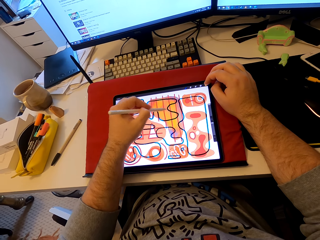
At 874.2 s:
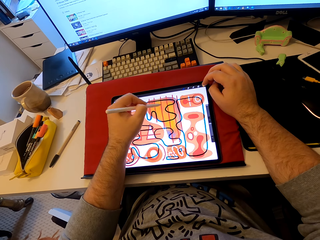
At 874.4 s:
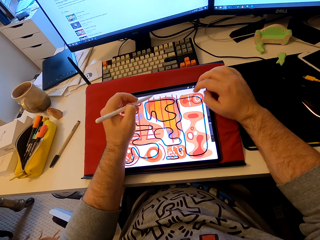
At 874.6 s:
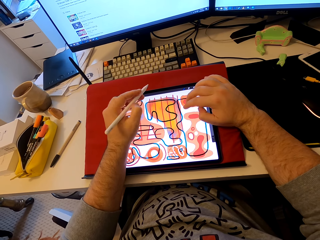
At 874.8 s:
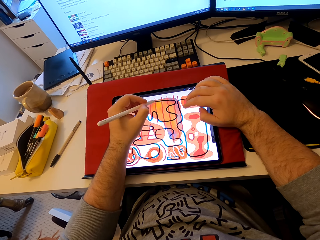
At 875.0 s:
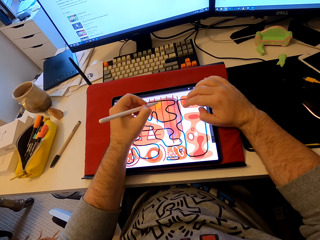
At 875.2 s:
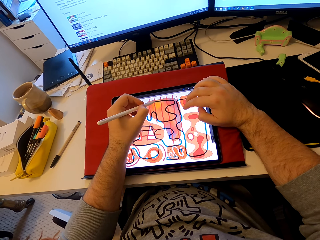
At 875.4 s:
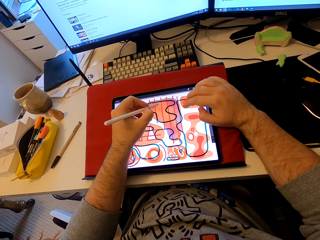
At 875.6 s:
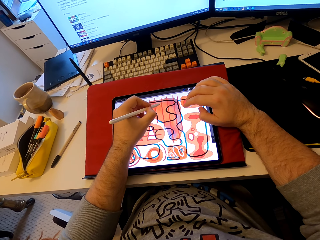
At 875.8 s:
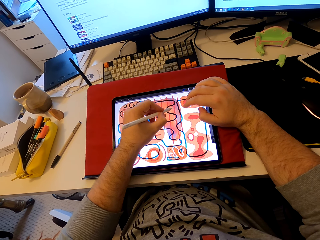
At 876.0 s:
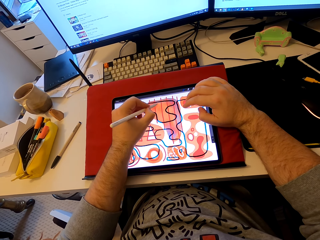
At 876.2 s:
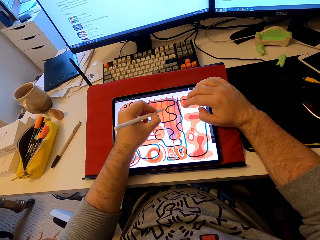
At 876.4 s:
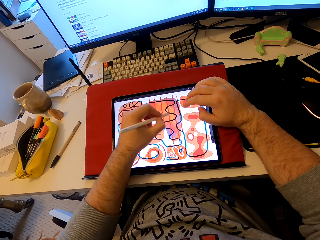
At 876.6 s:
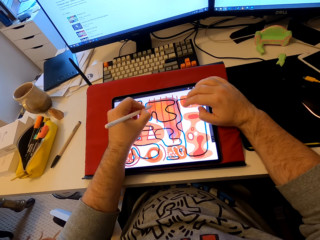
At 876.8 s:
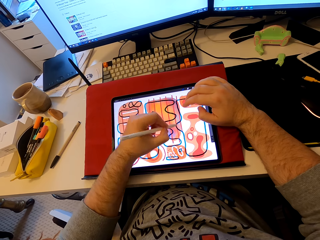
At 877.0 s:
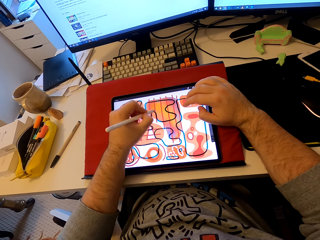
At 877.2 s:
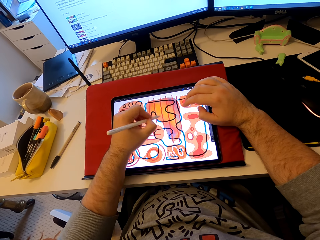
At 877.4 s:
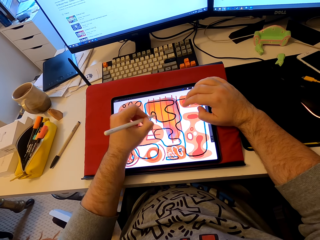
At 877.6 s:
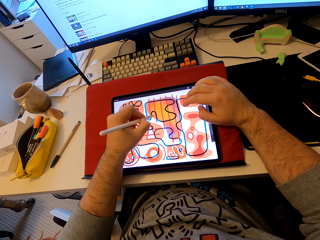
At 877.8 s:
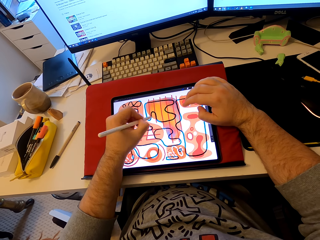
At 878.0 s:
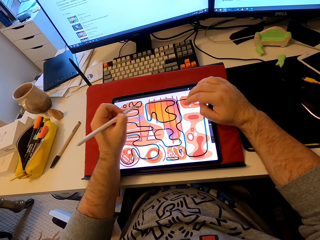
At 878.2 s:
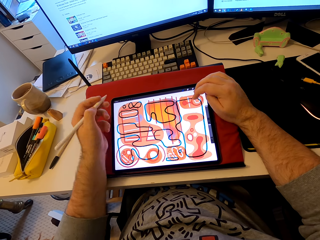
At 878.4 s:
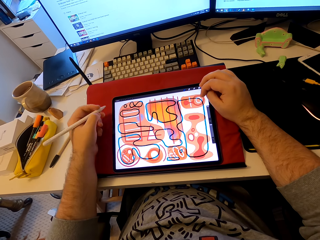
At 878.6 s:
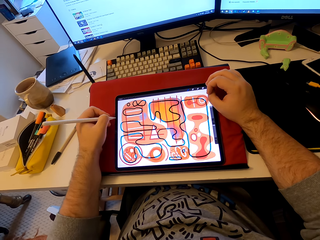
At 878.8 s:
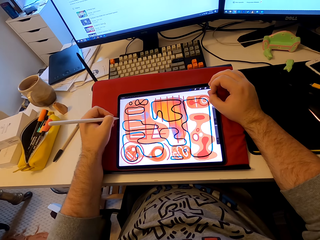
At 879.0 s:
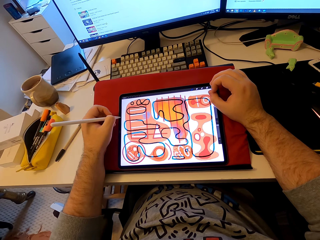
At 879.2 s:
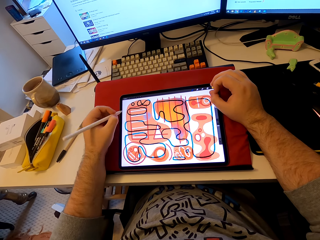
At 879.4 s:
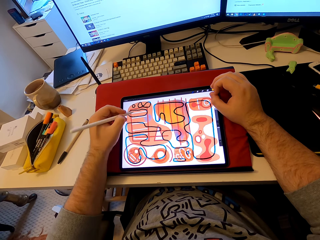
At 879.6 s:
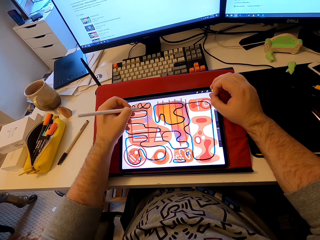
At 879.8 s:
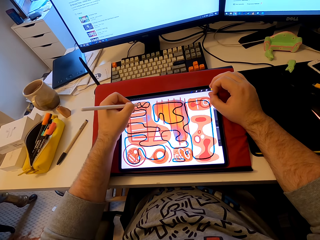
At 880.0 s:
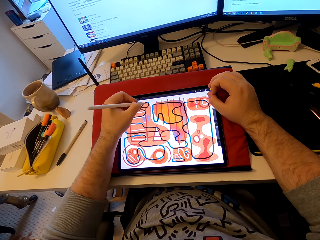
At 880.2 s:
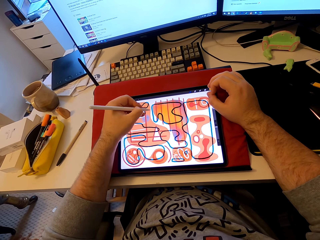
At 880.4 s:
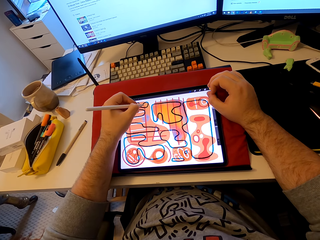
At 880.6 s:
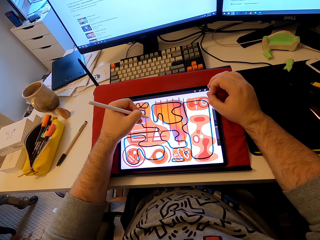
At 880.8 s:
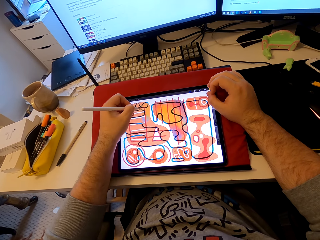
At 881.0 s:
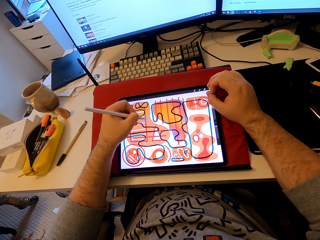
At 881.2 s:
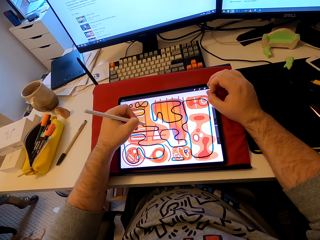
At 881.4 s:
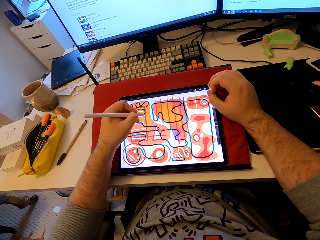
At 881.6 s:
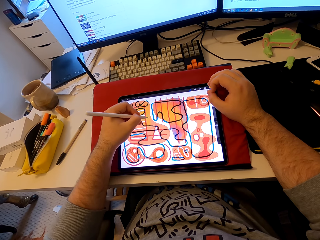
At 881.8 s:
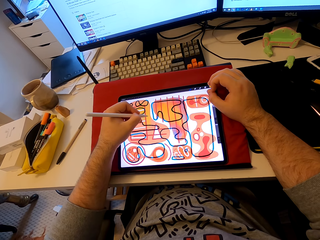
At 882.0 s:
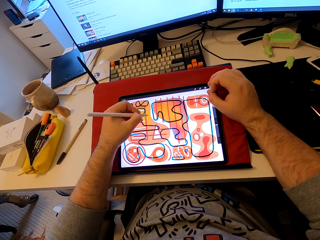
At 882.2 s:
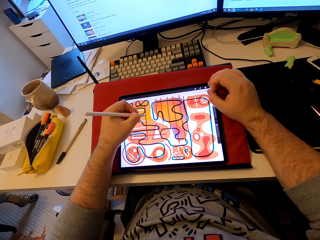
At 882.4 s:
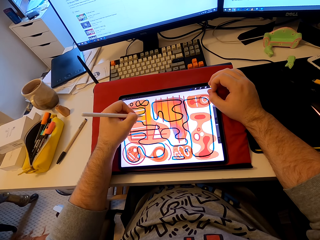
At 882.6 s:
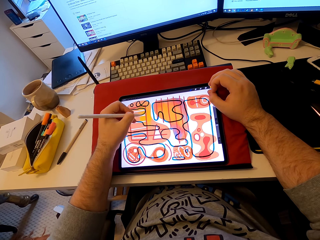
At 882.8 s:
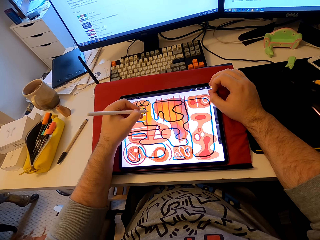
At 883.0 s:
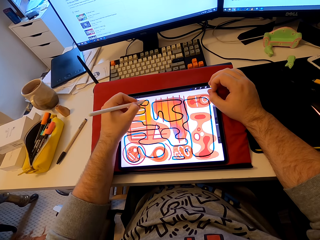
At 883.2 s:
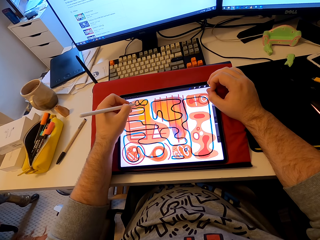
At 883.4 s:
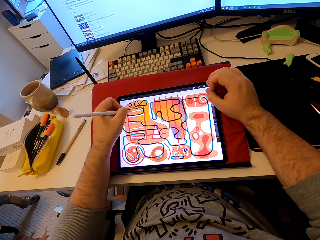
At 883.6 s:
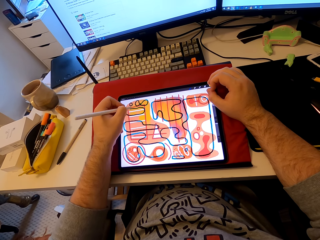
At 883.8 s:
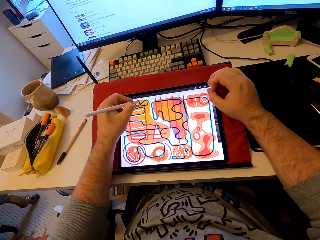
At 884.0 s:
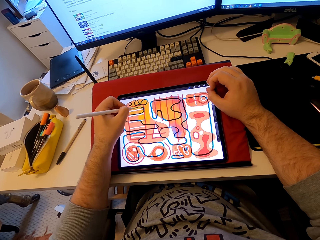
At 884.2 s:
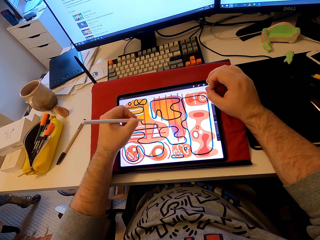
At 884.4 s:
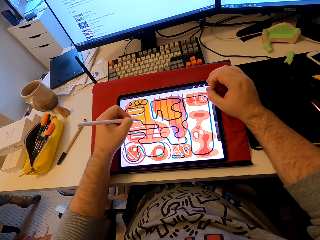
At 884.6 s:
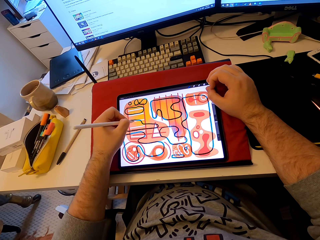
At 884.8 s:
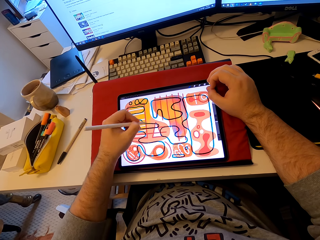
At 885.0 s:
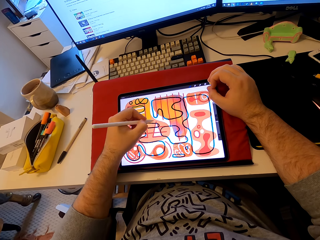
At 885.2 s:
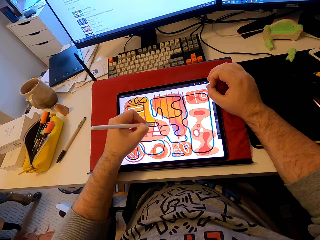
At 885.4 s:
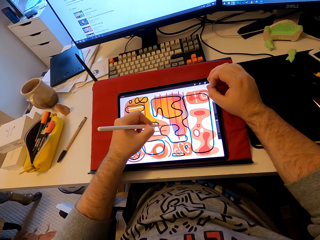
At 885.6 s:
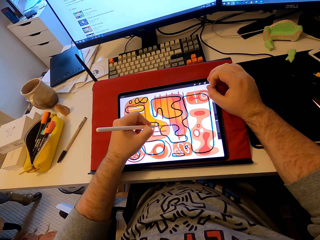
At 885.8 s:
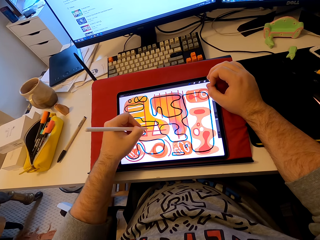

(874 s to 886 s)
The camera wearer taps on the tablet's screen. He colors on the tablet's screen. He pulls his hand from the tablet. He stares at the tablet. He colors on the tablet's screen. He draws patterns on the tablet.

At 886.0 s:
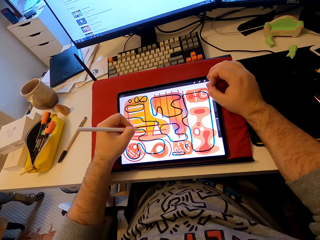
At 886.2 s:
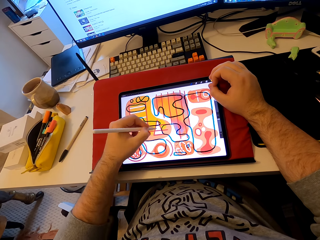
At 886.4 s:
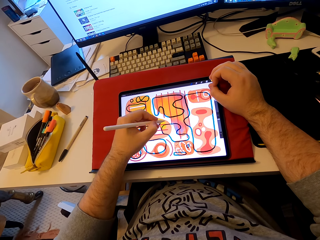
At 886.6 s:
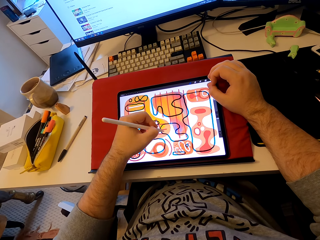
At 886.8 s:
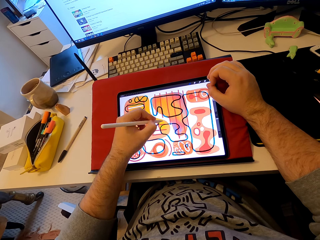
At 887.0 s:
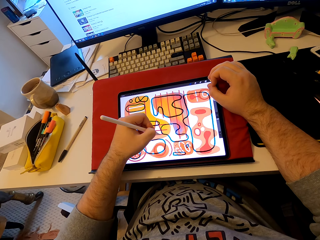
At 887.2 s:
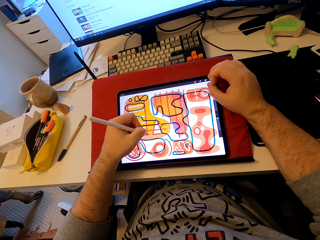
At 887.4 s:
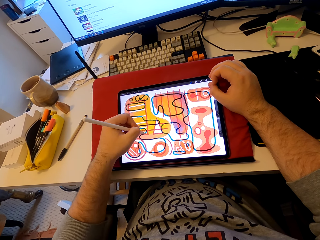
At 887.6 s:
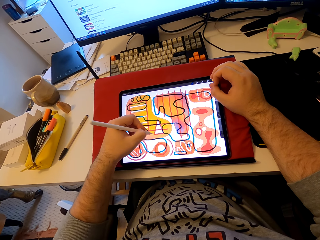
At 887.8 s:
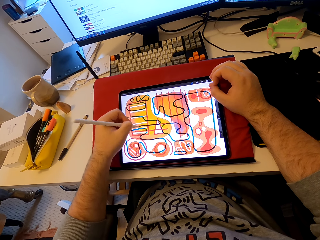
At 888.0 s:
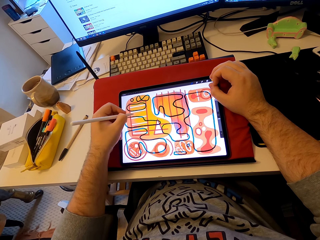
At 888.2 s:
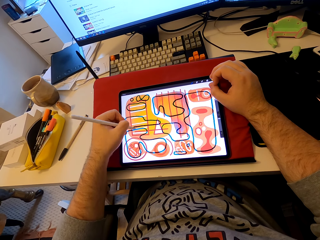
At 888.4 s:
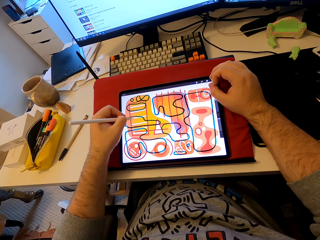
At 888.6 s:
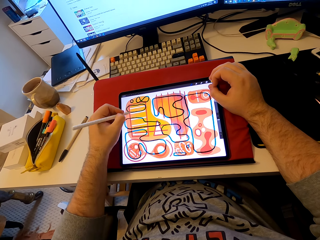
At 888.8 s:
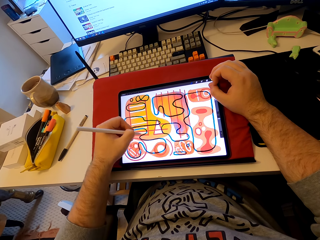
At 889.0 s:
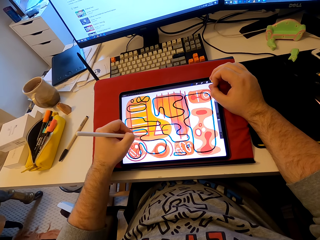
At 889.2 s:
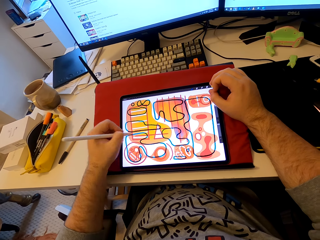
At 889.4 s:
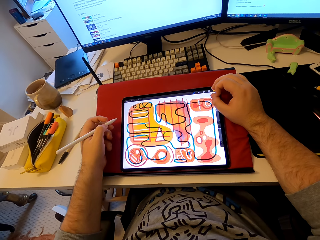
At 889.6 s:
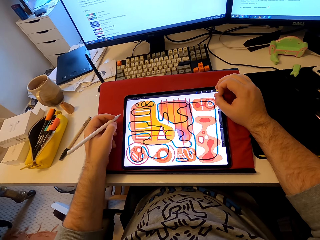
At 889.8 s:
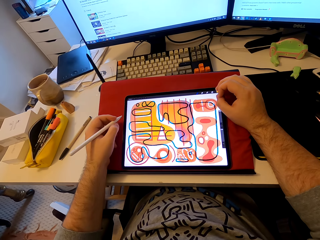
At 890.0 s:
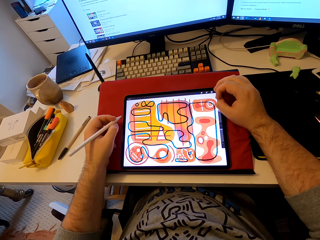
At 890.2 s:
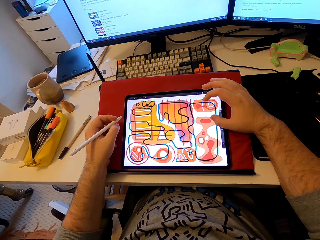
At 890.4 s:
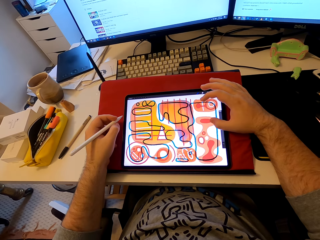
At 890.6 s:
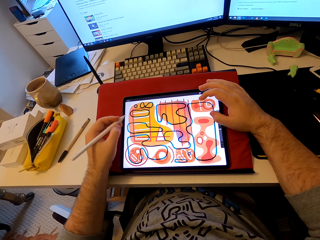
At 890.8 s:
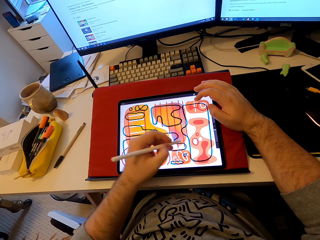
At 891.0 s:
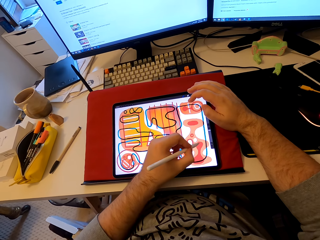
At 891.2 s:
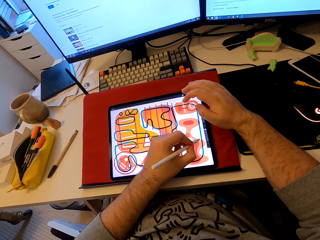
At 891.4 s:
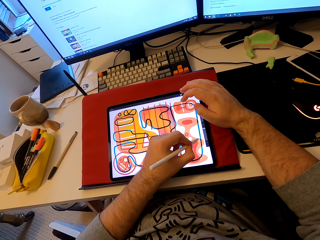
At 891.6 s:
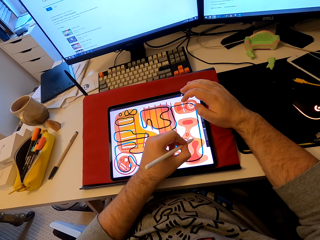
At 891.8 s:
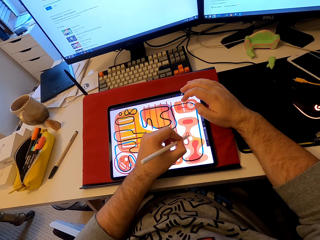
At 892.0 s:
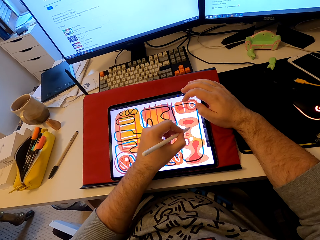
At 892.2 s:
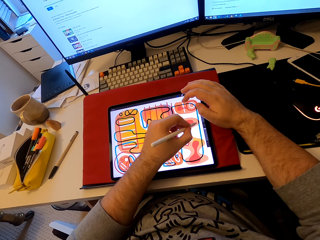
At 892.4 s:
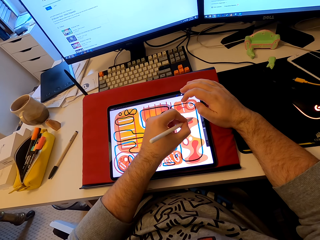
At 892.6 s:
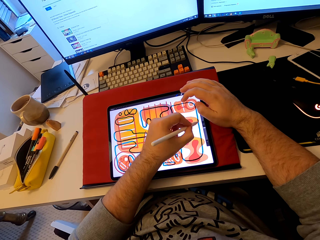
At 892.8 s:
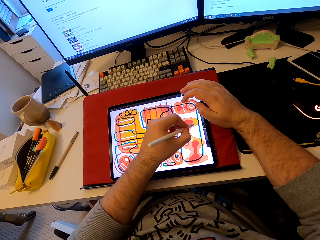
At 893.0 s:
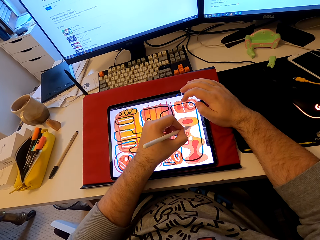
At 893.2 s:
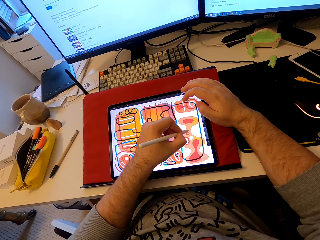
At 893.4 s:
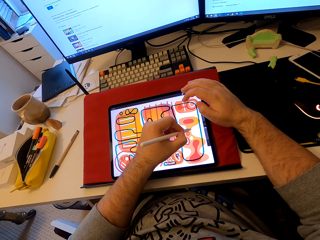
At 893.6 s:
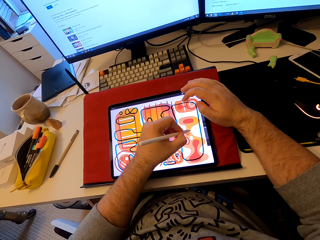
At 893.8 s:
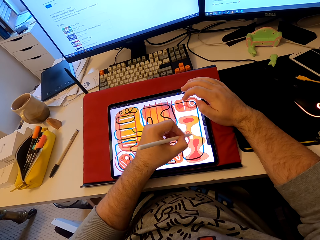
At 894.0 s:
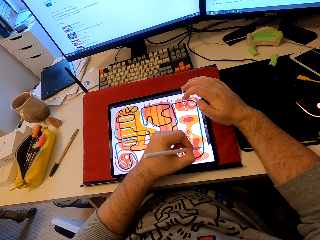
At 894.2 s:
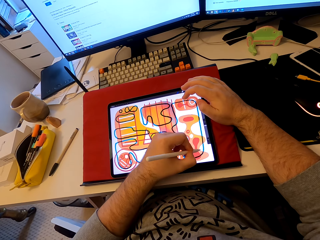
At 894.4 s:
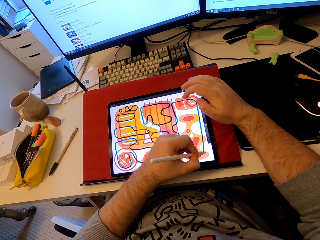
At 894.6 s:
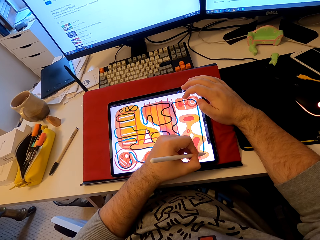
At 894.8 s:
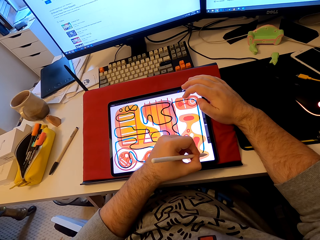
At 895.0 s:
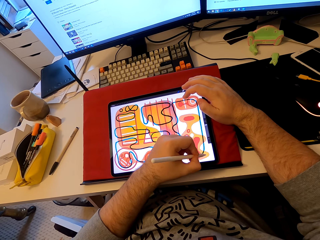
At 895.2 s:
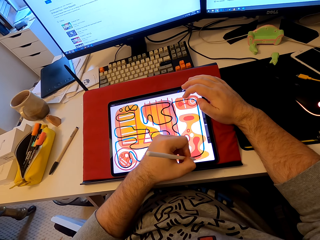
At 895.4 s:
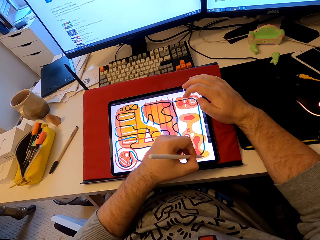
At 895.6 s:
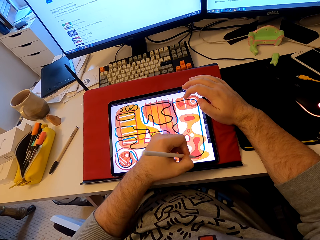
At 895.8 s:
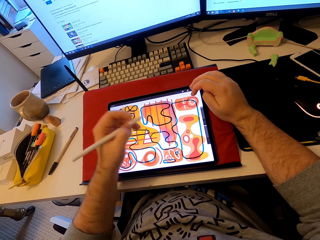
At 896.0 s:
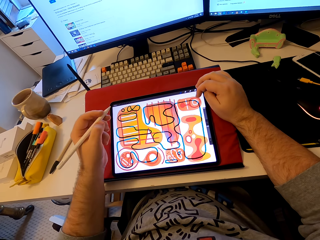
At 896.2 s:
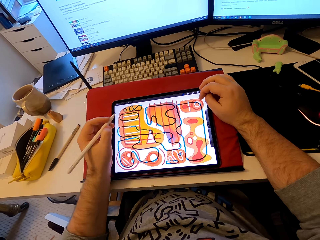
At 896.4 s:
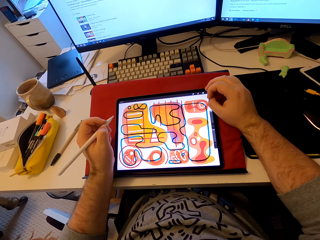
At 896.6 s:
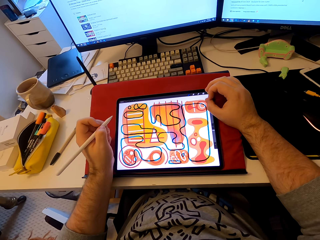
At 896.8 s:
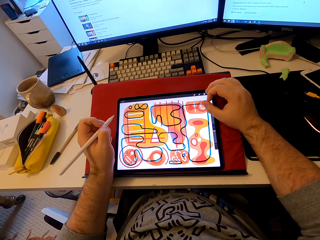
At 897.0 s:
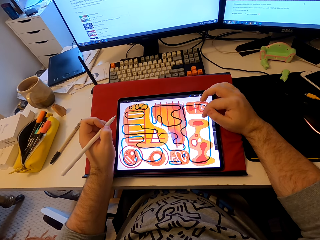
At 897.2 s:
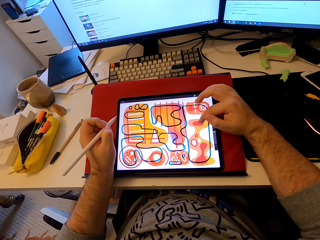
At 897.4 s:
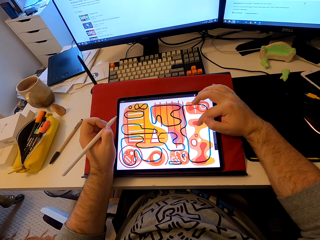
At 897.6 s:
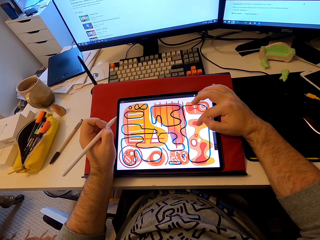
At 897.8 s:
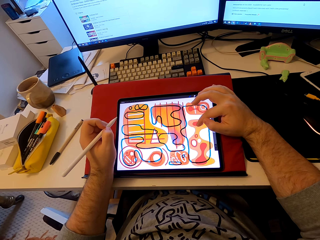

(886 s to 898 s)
The camera wearer pulls his hand from the tablet. He holds the tablet's screen with his index and thumb fingers. He colors on the tablet's screen. He stares at the tablet. He pulls his hand from the tablet.
